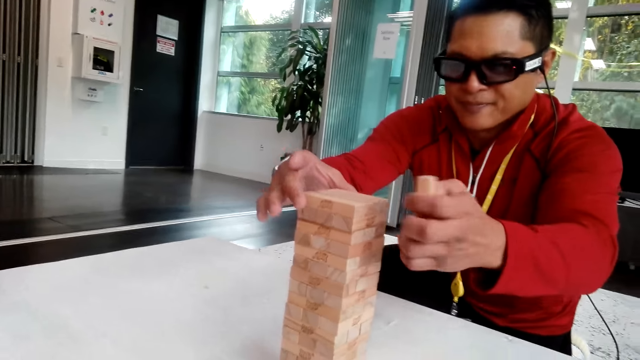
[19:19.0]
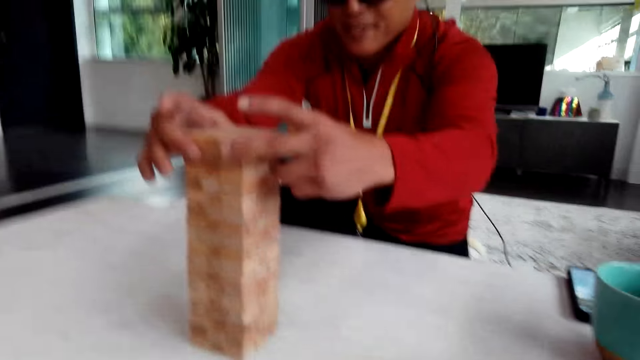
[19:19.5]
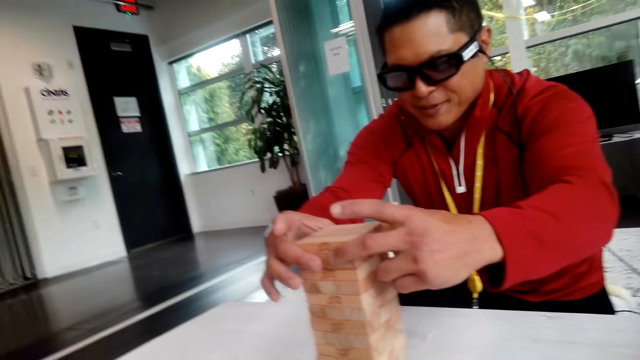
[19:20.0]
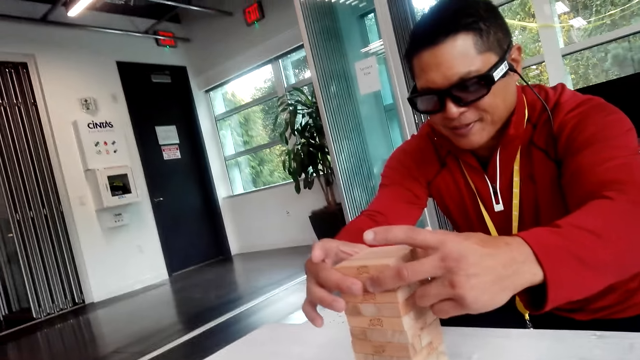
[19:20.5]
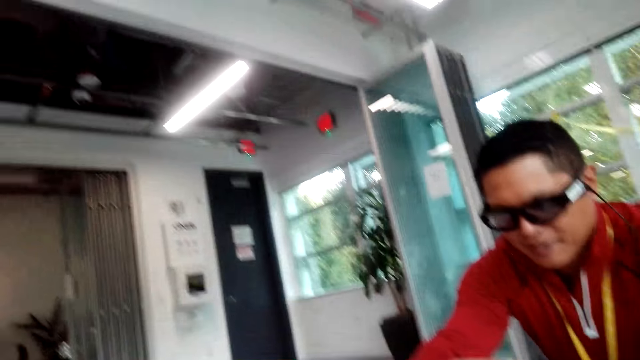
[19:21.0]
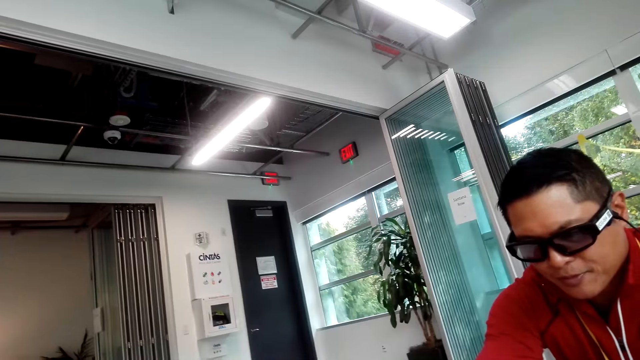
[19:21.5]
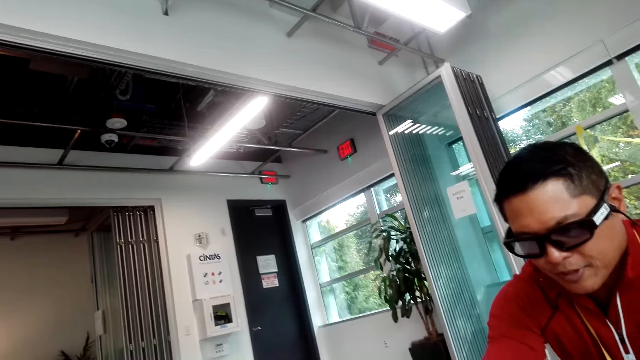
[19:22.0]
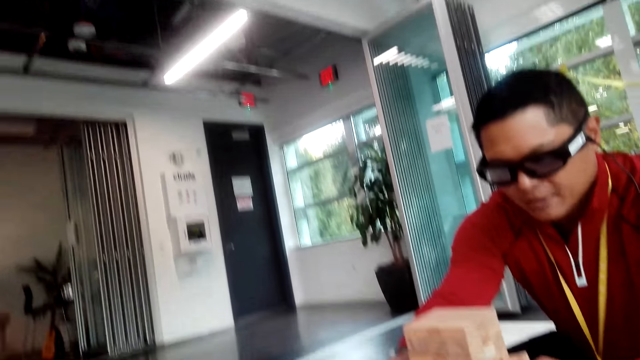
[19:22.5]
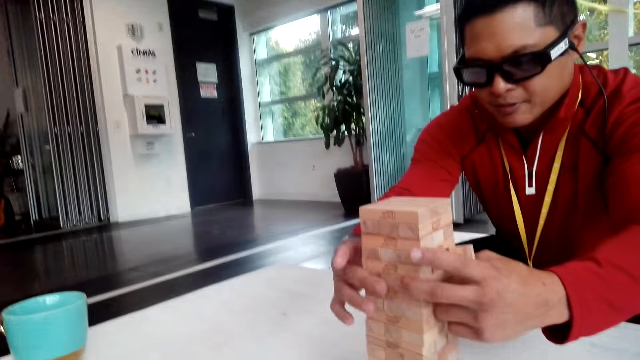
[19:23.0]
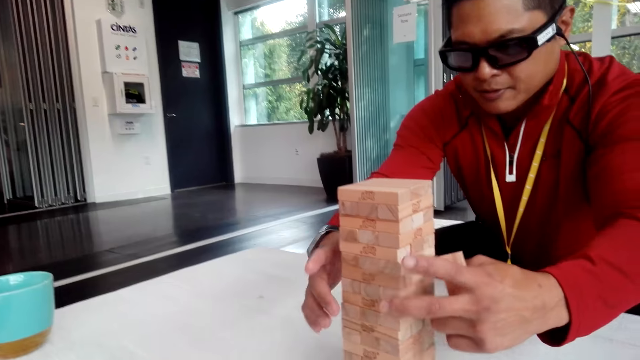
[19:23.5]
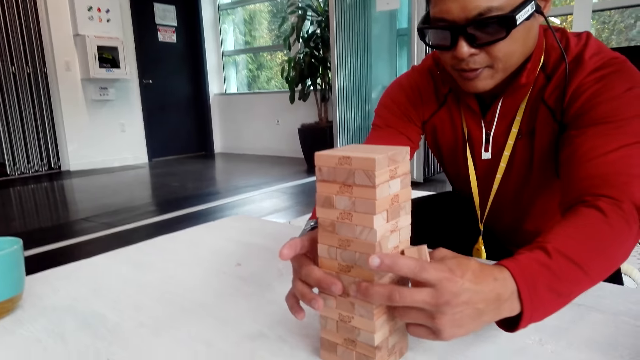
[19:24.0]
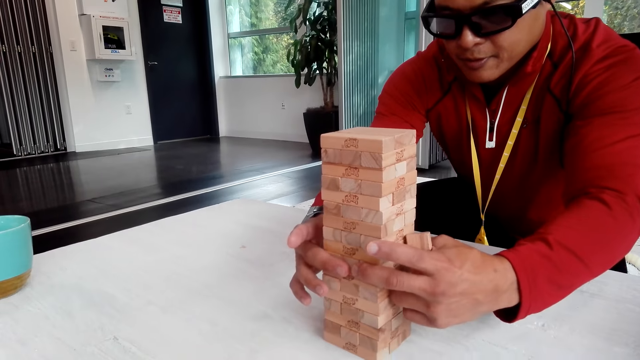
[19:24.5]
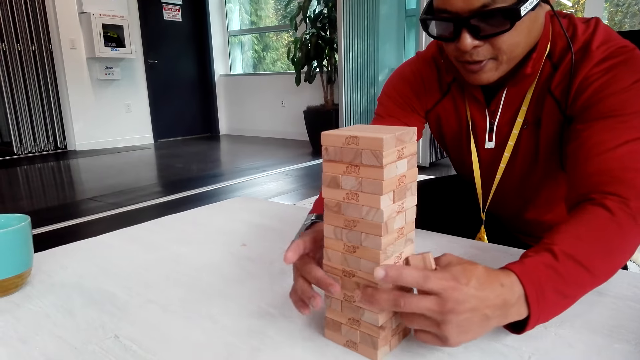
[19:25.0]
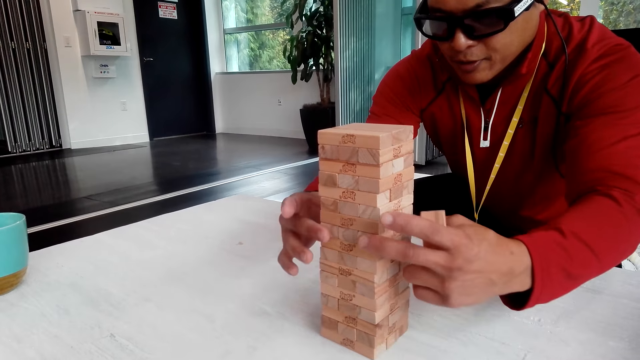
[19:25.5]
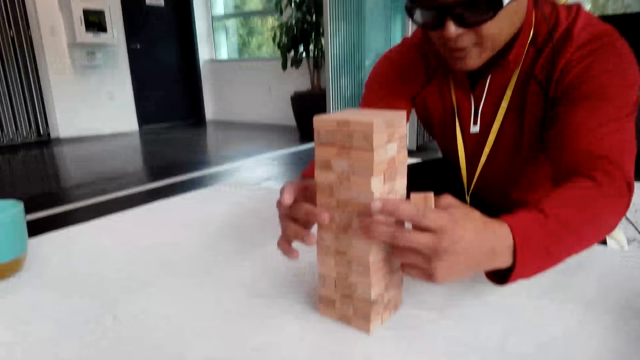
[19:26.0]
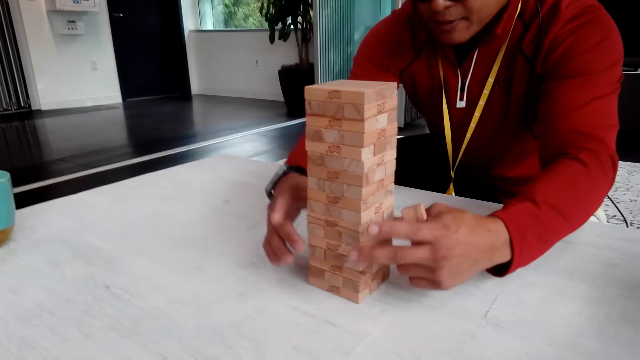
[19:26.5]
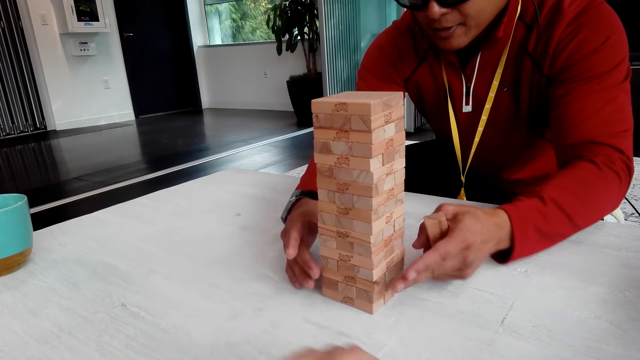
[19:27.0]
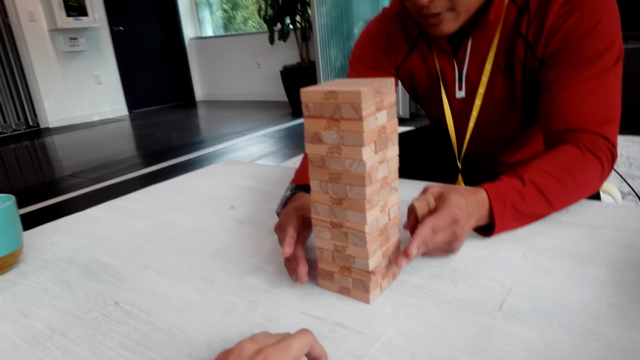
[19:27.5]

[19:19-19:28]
The camera wearer talks to a man. The man talks to the camera wearer. The camera wearer looks at the ceiling and looks at the tower.

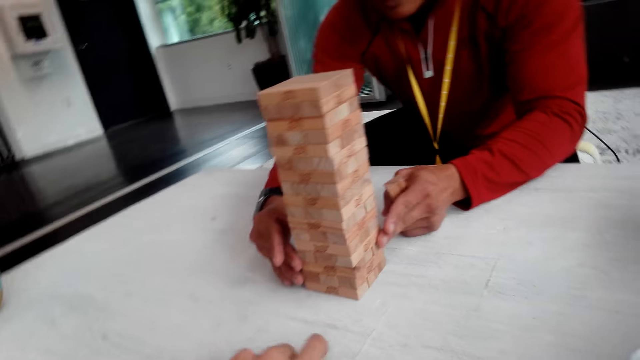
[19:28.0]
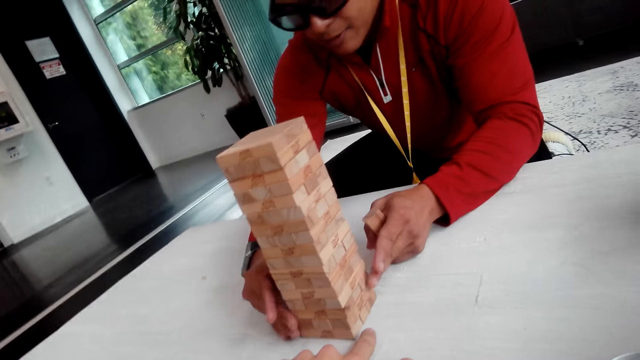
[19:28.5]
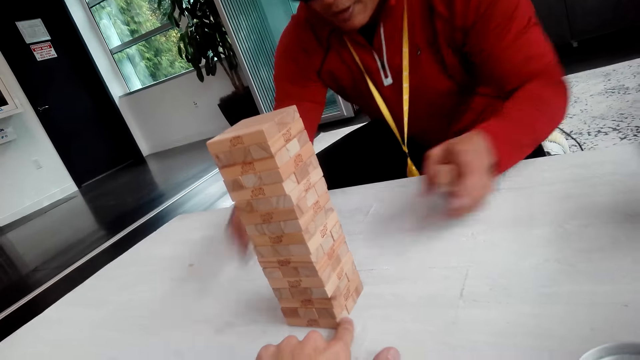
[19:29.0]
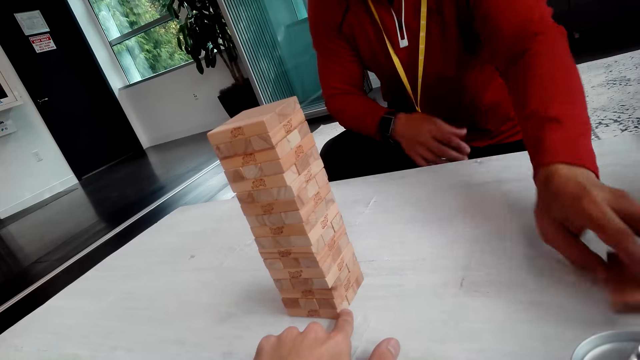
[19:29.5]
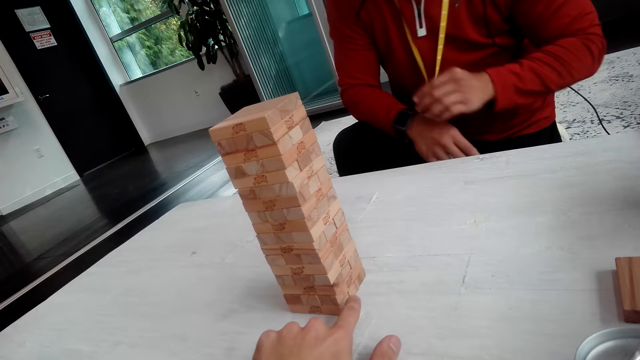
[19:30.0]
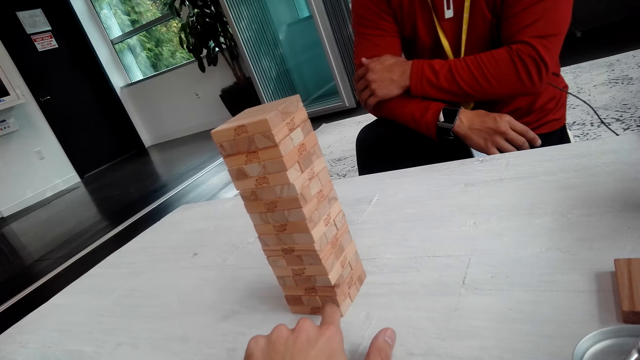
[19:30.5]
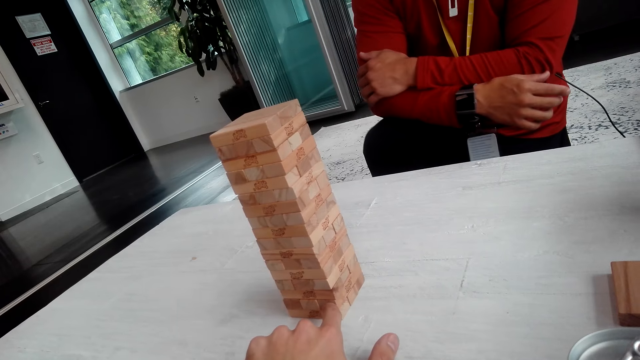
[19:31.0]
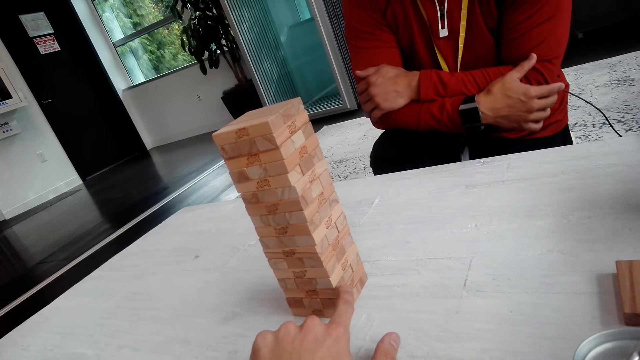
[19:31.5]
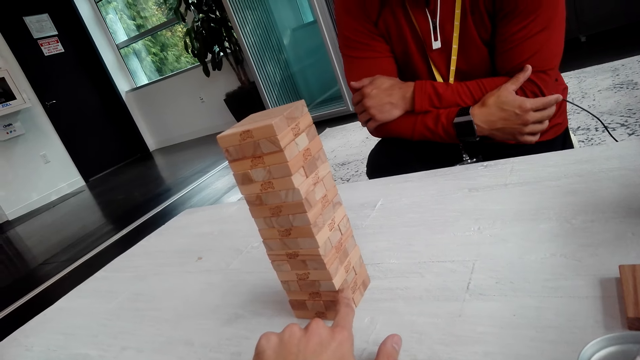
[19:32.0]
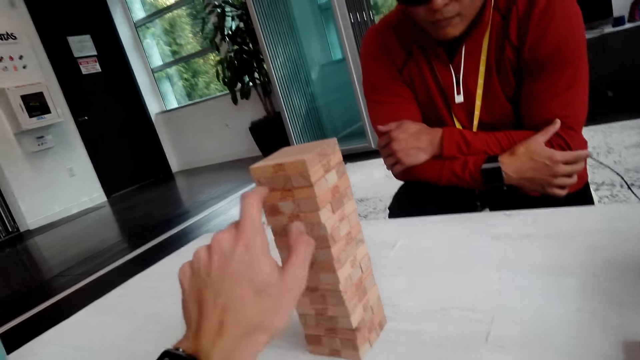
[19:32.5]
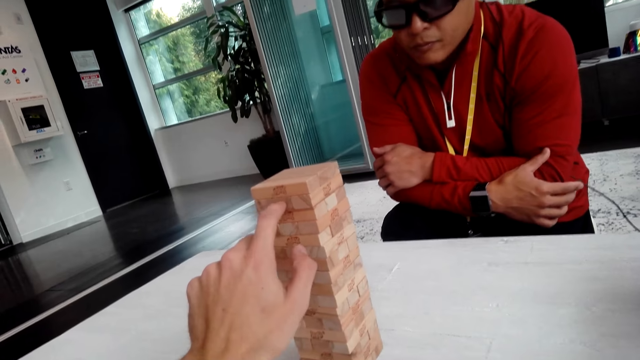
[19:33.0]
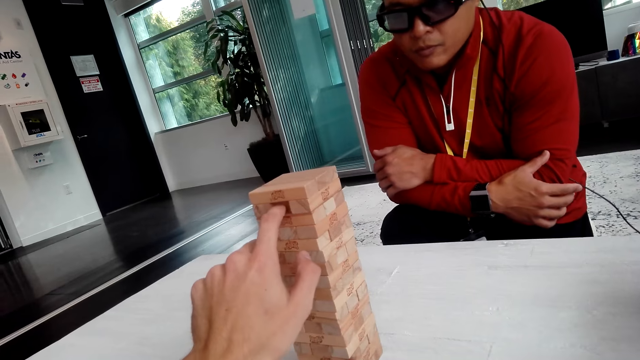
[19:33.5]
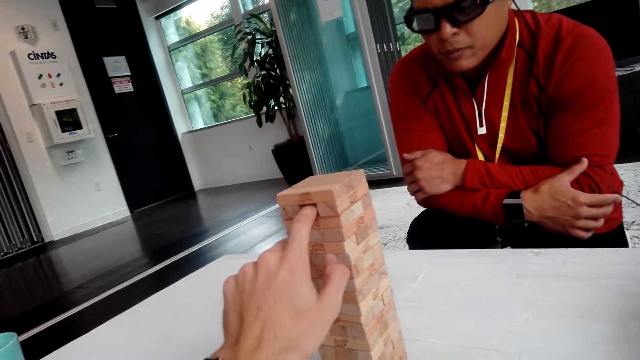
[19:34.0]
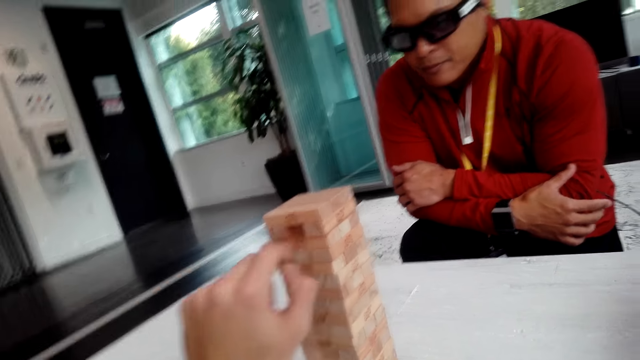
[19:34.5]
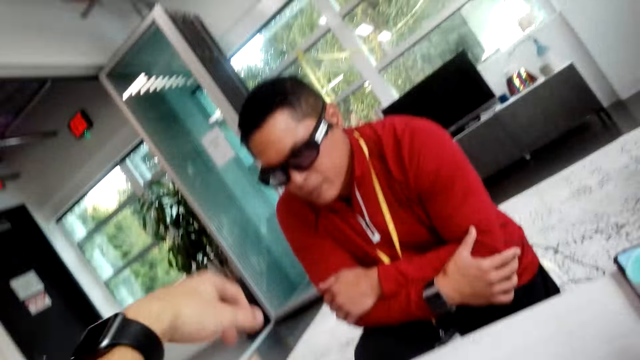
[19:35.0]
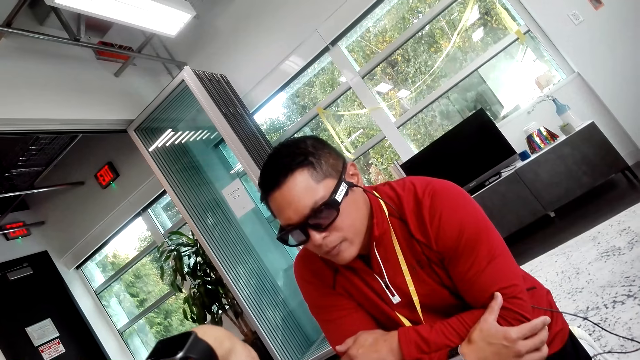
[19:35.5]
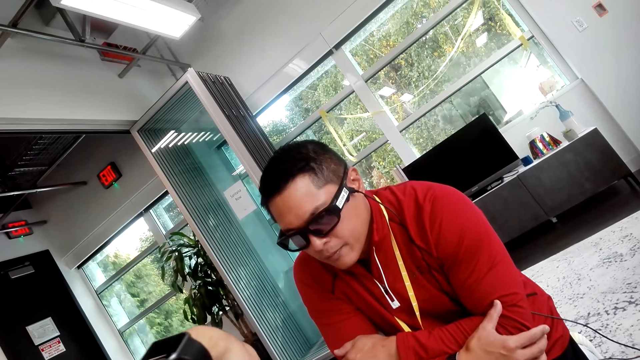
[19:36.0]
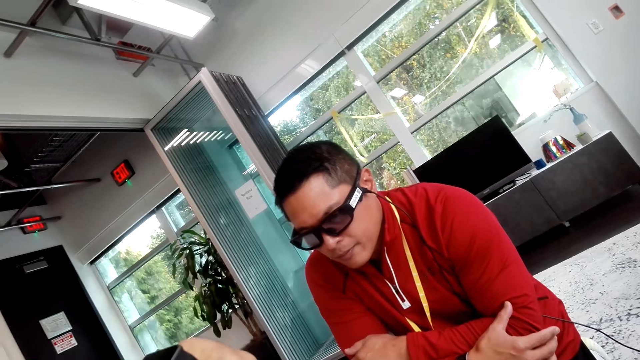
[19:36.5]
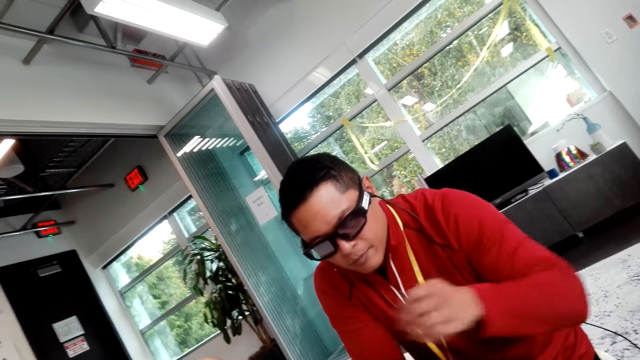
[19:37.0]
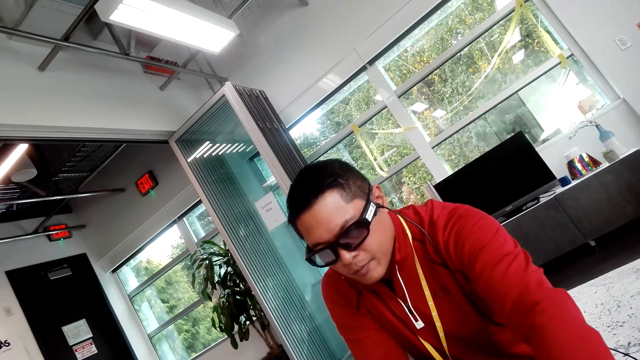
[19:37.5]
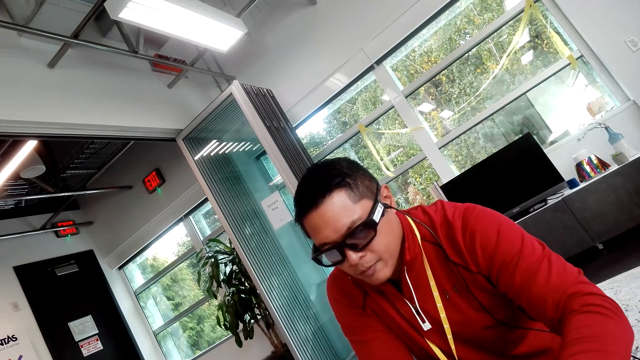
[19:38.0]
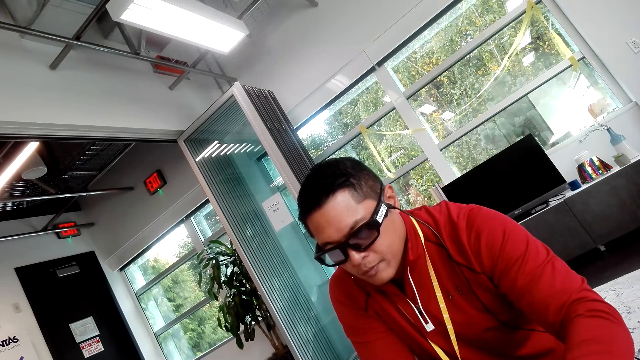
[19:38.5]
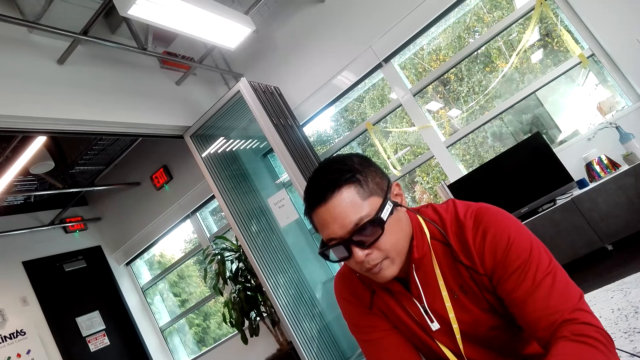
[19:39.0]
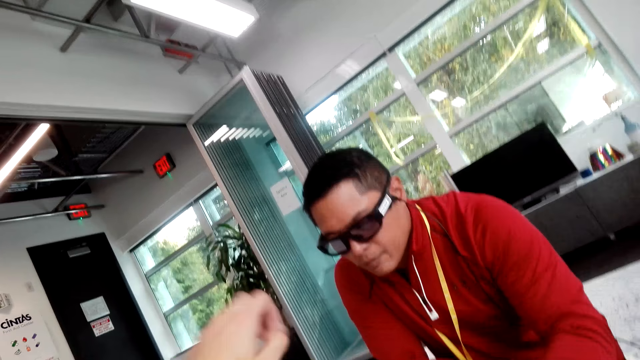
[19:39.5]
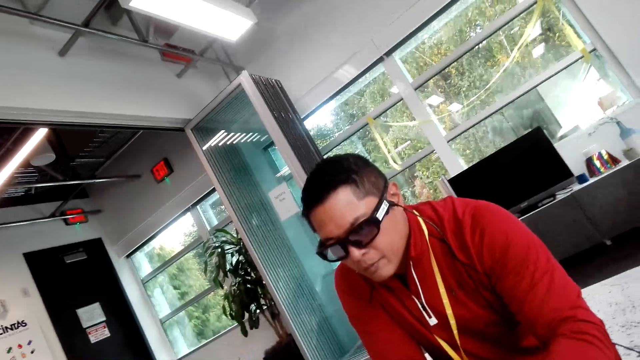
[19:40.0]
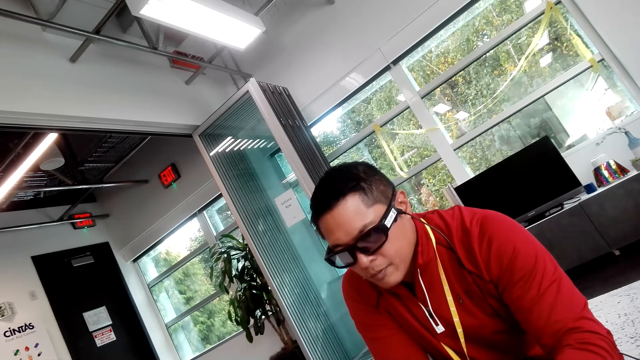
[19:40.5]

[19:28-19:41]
A man puts down the wooden blocks or jenga. The man moves his hands. The camera wearer touches the jenga. They push the wooden block, pull the jenga and take the jenga.
